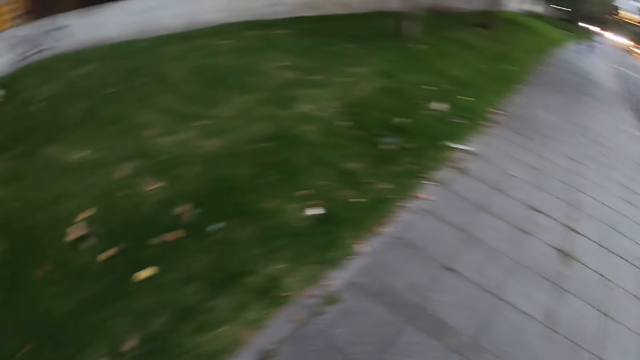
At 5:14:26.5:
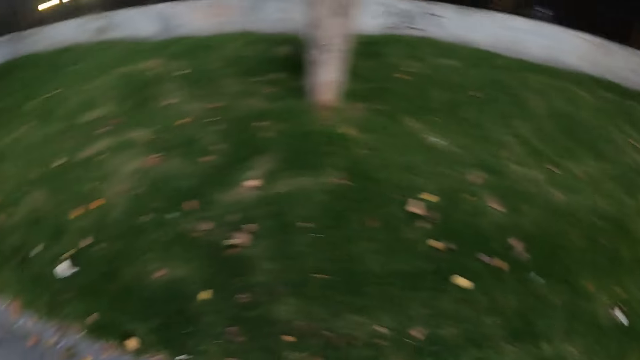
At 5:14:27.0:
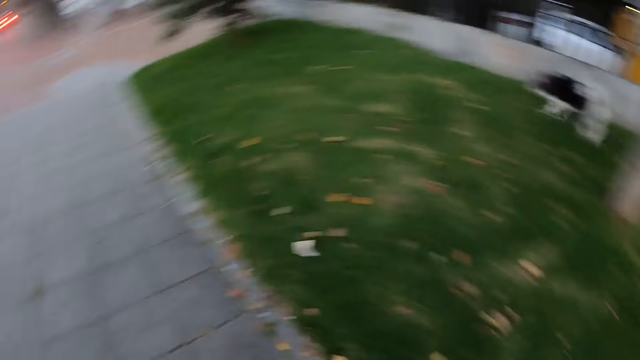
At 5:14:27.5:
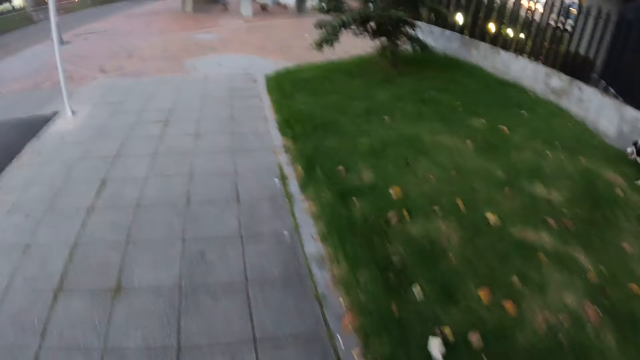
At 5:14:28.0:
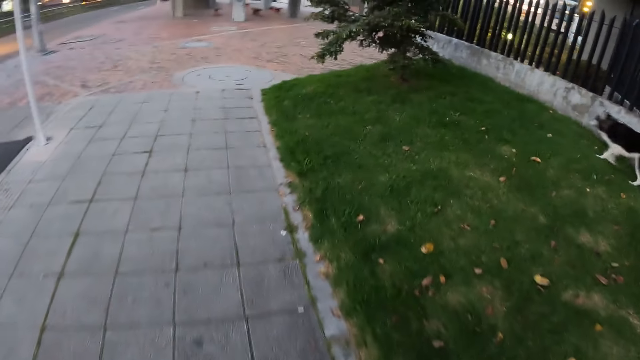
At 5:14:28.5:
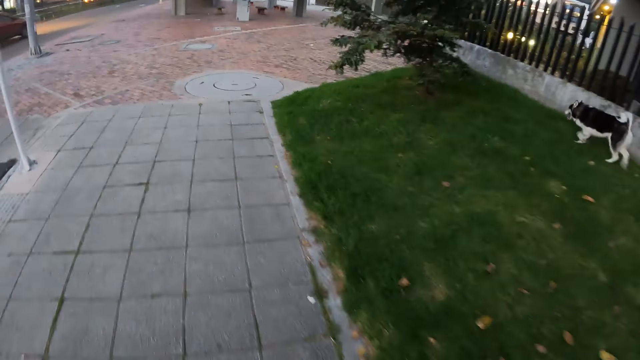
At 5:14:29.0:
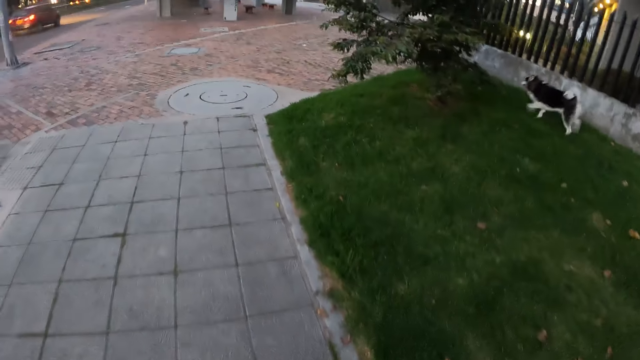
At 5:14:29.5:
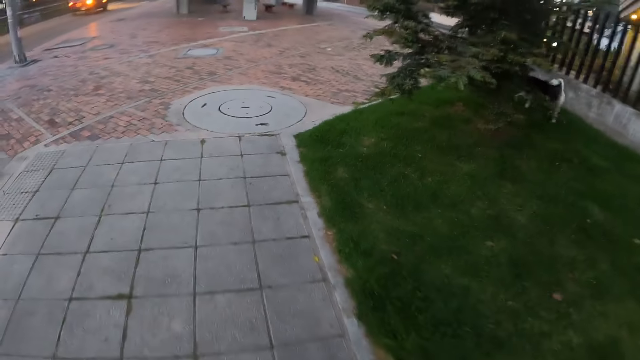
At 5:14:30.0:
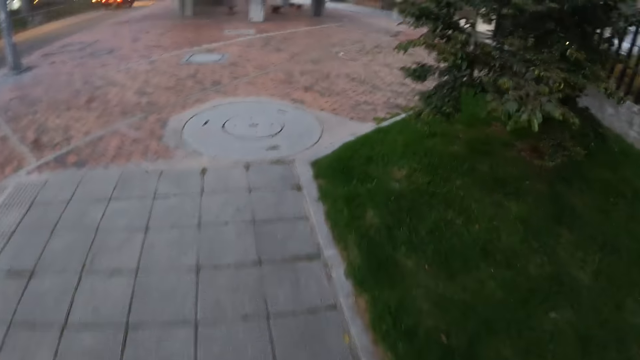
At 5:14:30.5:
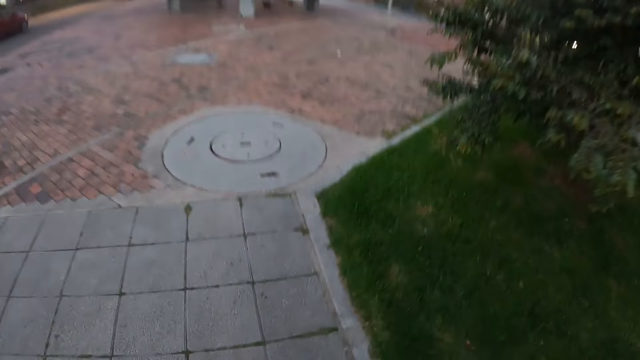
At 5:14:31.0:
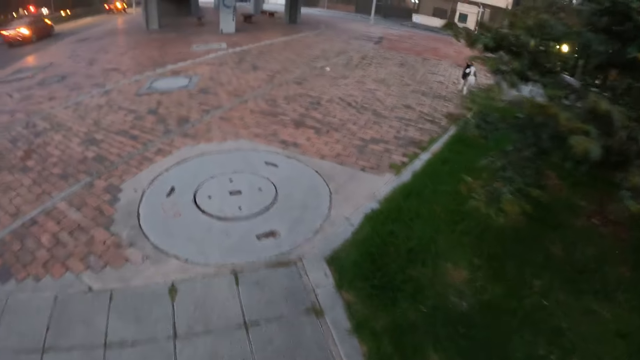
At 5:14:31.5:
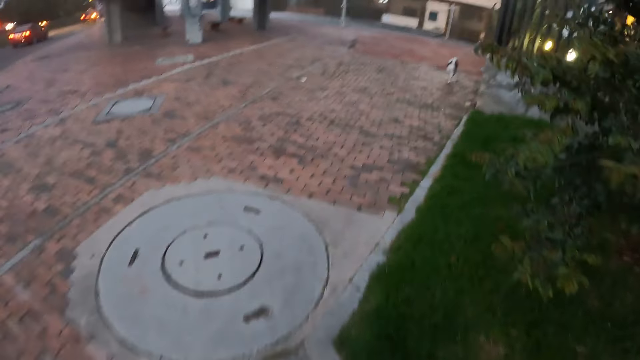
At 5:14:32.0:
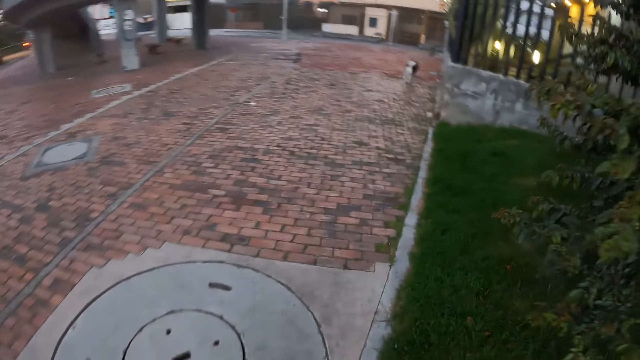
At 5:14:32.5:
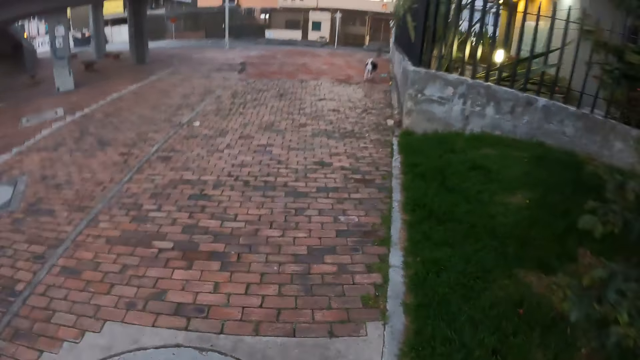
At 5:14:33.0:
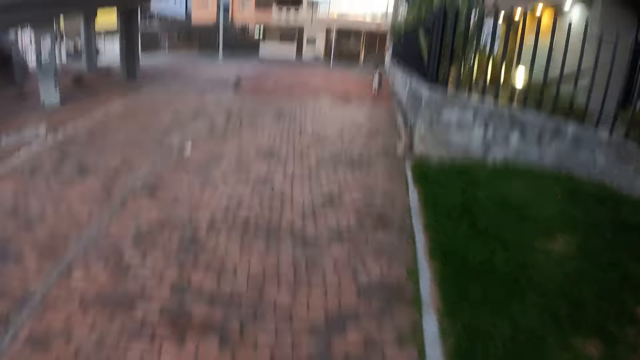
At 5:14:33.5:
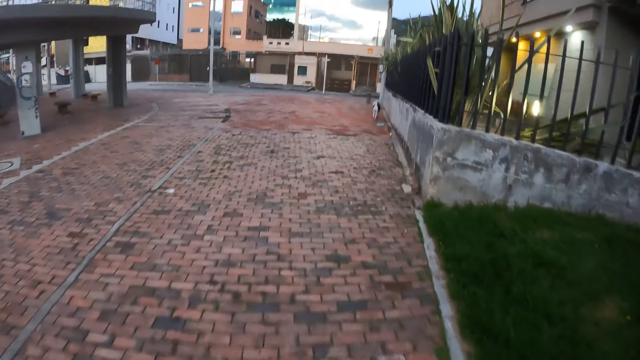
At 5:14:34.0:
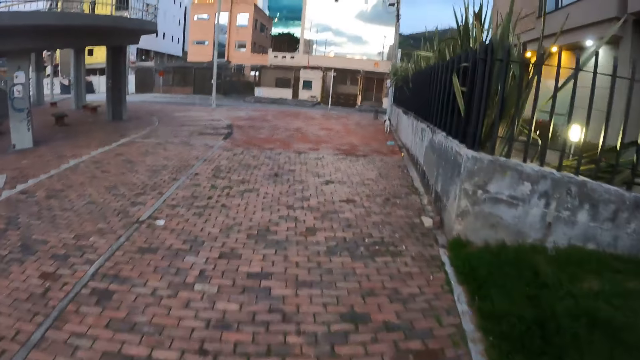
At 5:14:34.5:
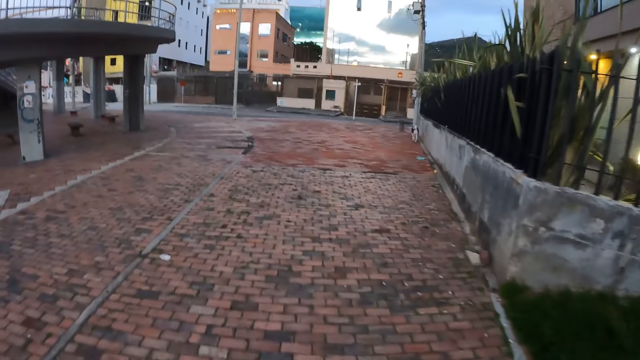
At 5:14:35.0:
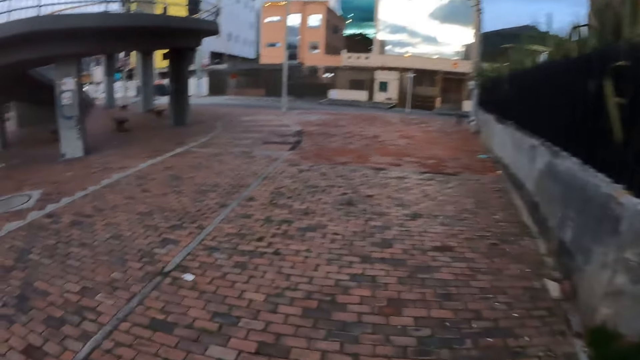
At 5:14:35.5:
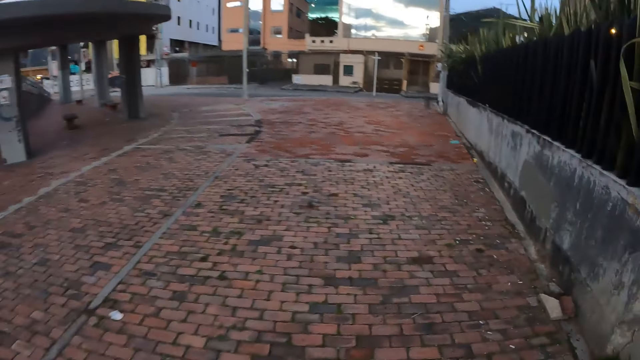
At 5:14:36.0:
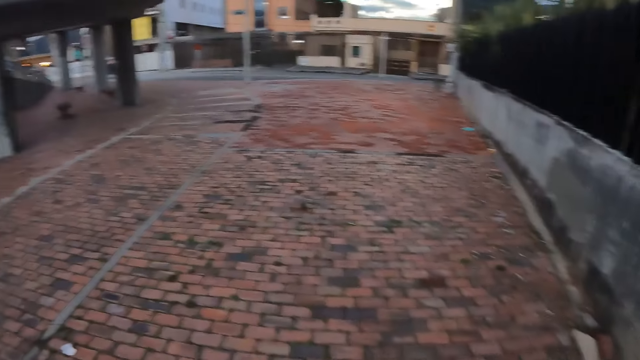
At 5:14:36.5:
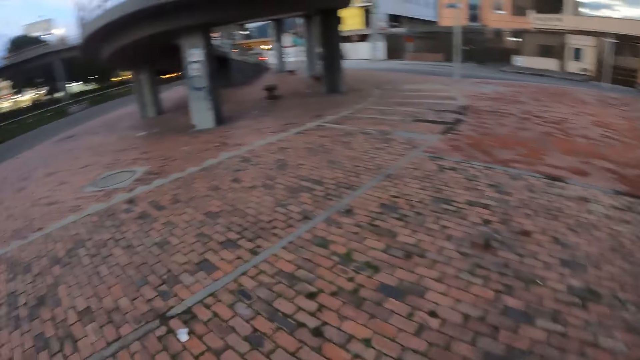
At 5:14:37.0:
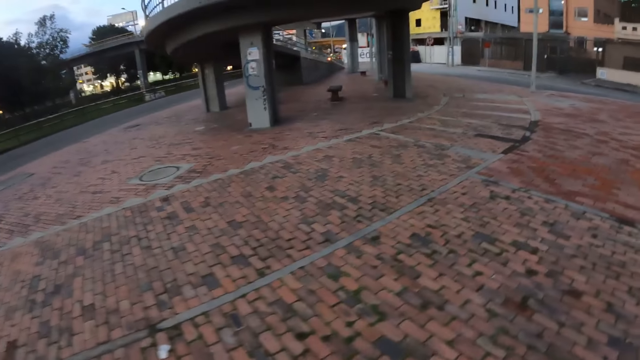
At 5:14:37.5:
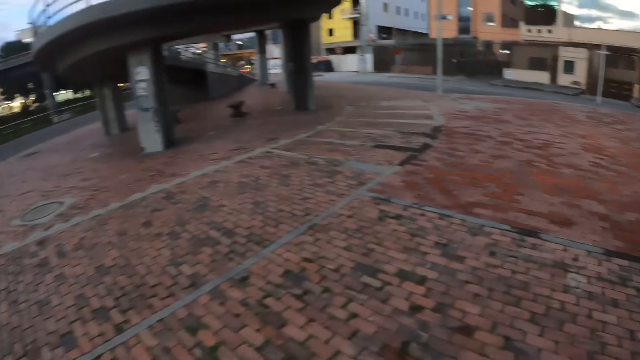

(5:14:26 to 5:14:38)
The dog walks on the grass and runs on the road.

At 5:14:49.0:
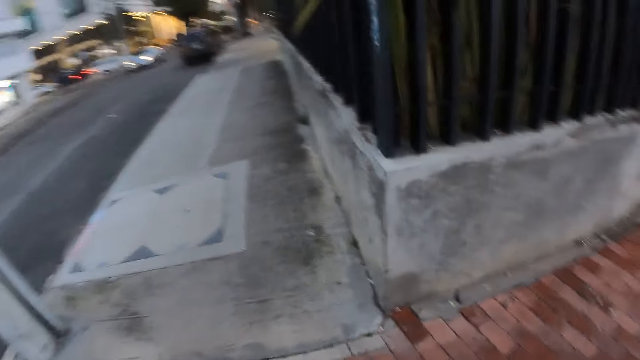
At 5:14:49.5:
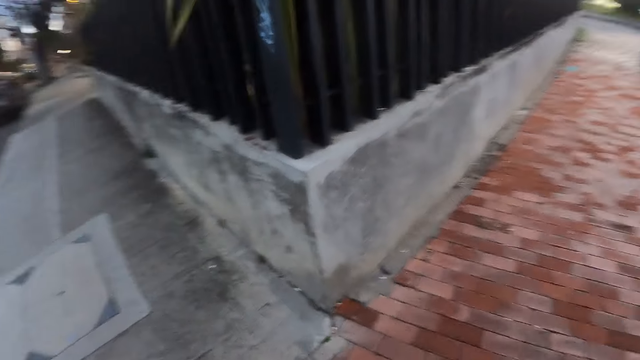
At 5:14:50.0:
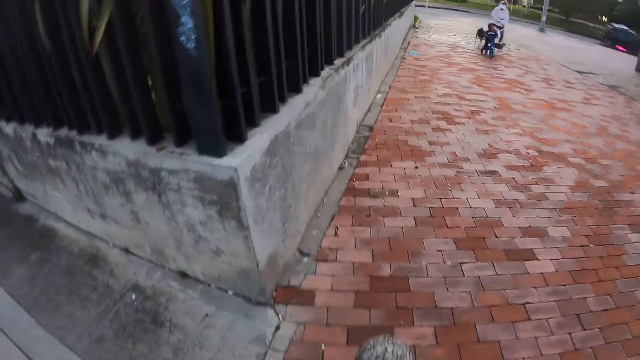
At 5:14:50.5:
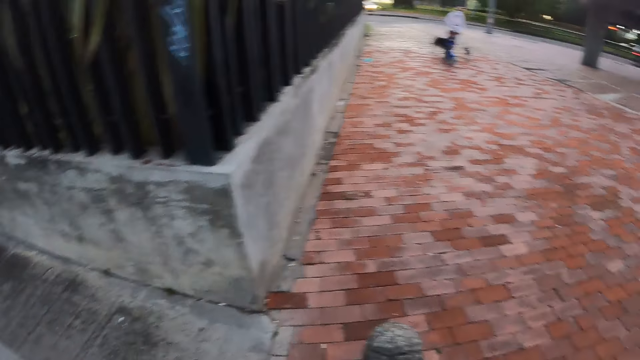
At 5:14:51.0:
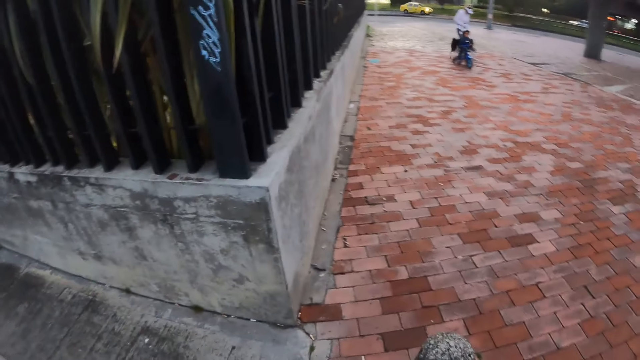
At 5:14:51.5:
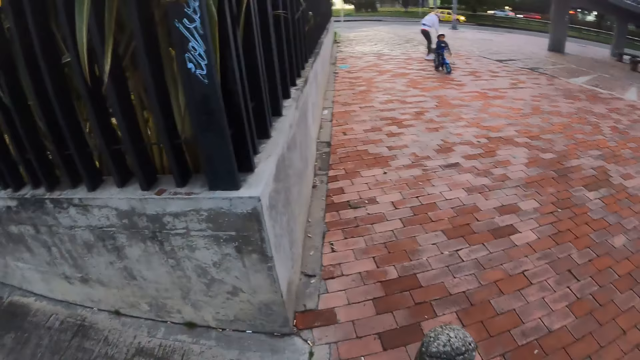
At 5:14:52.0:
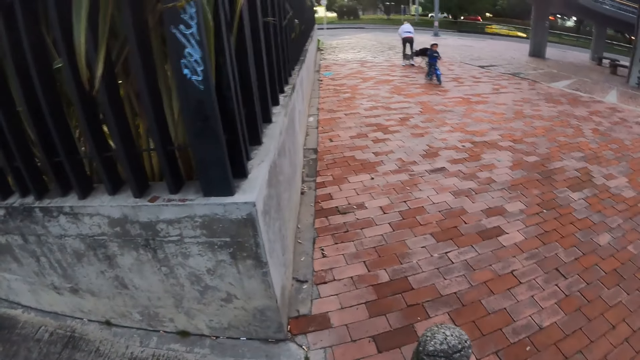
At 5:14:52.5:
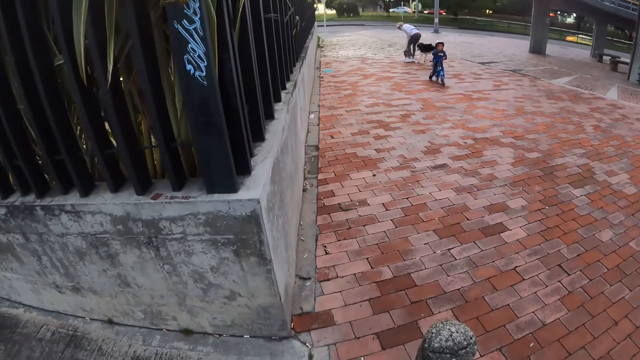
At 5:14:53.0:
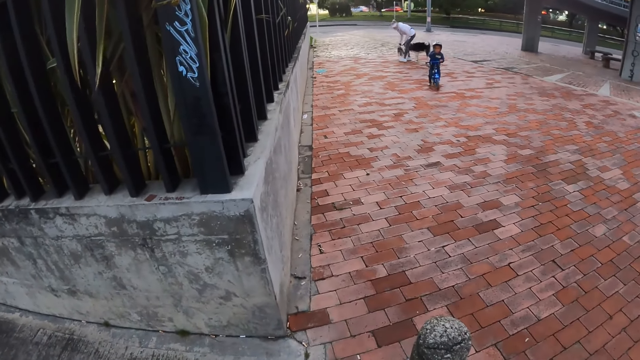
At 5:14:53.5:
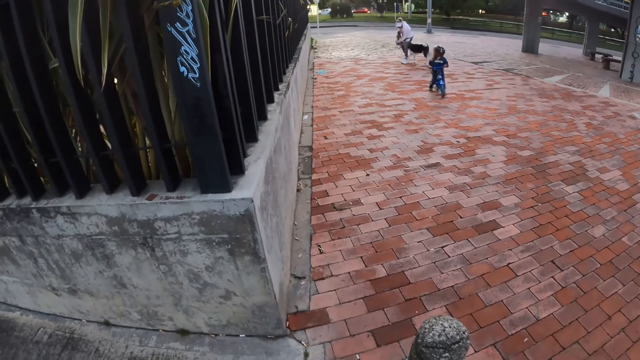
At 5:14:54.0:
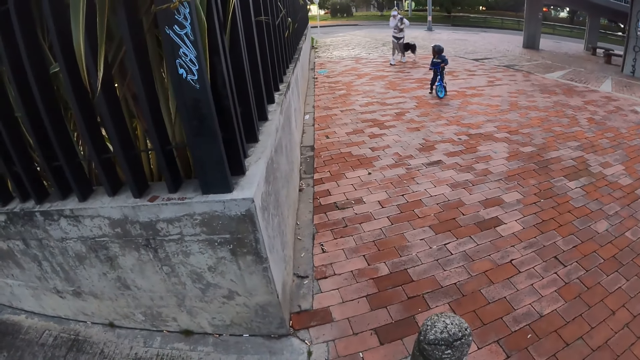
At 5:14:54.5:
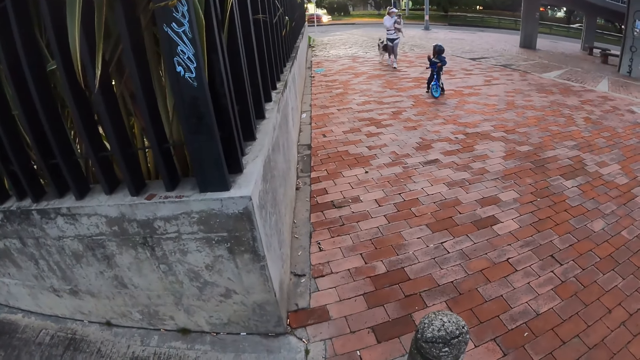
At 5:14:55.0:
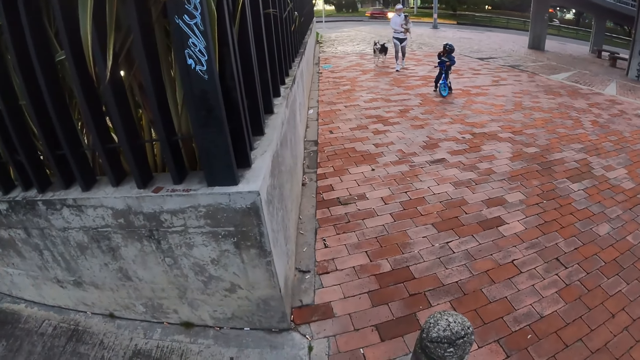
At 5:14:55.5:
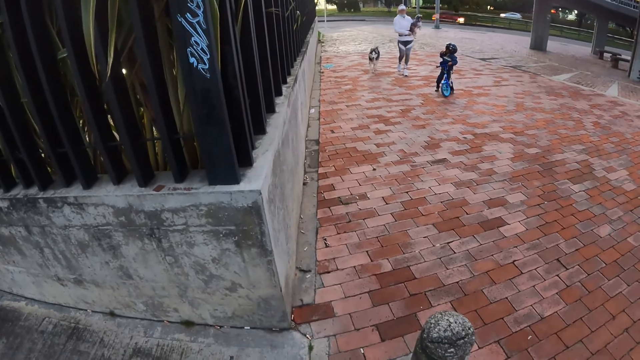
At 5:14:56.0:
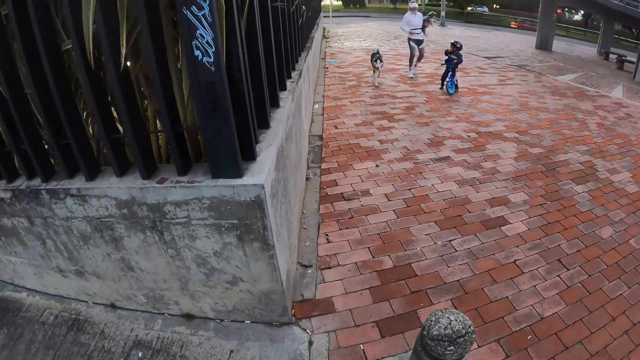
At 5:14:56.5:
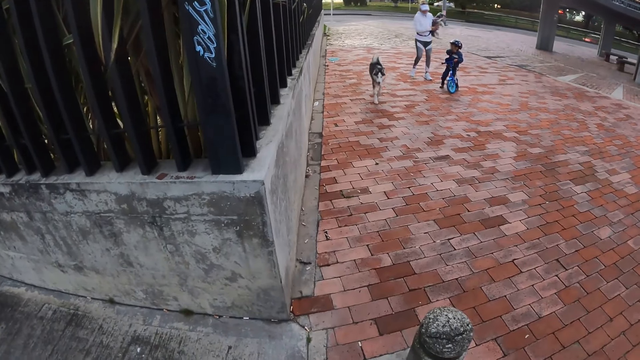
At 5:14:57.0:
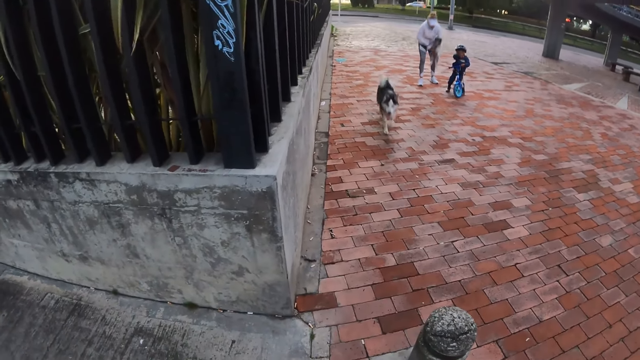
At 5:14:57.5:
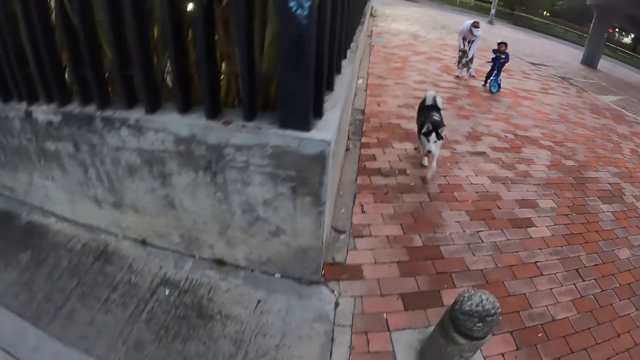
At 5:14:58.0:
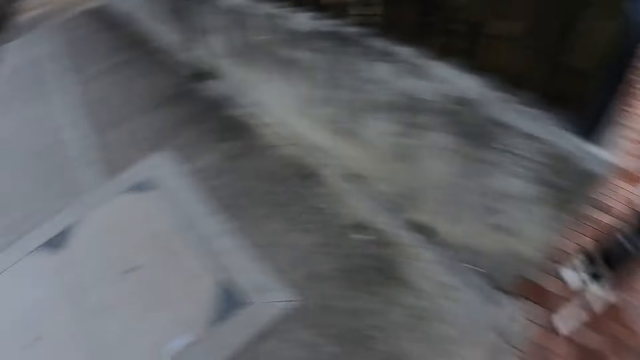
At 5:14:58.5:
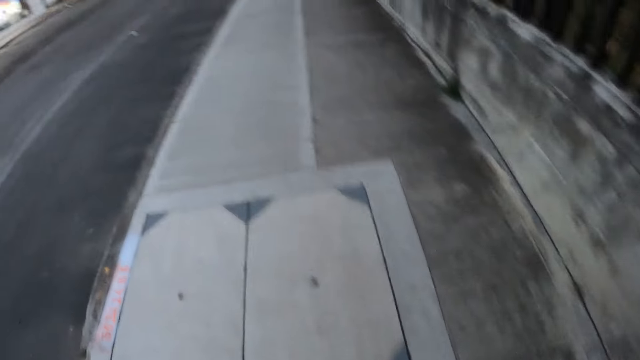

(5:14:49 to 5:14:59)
The camera wearer turns. The dog walks around a baby. A woman carries the baby with both hands. The dog runs on the road. The camera wearer carries the dog. They drop the dog and turn back.
